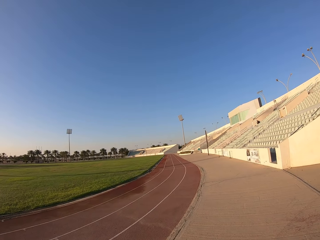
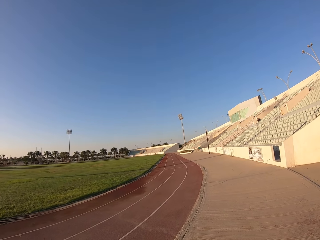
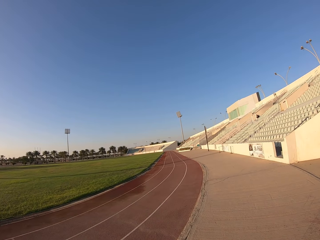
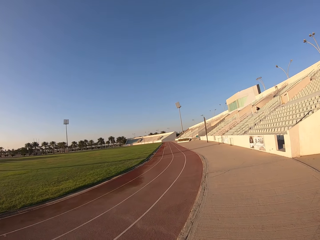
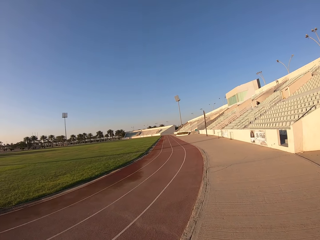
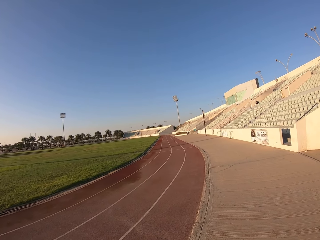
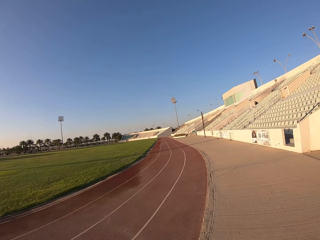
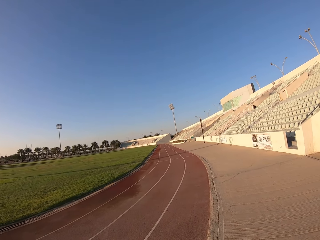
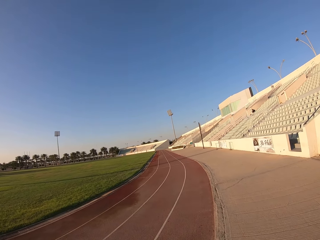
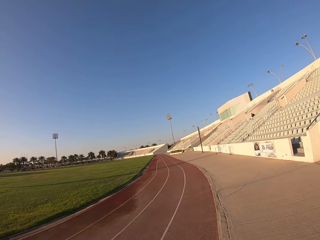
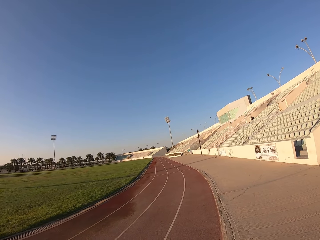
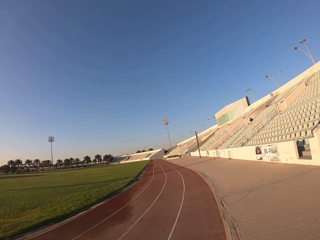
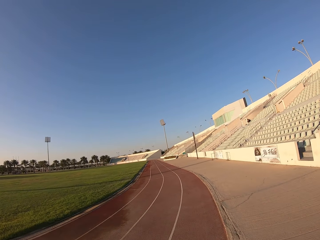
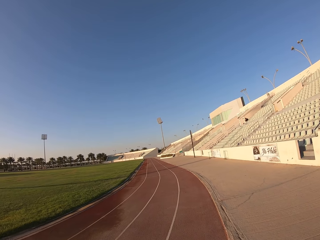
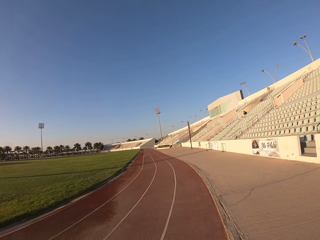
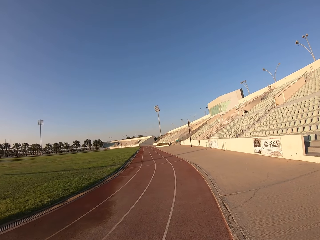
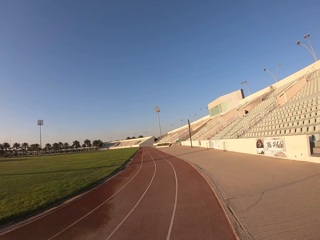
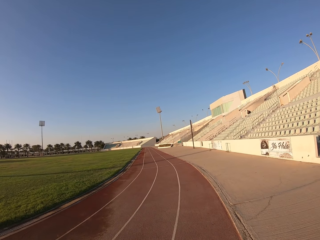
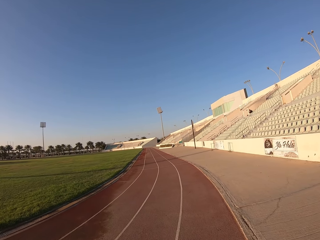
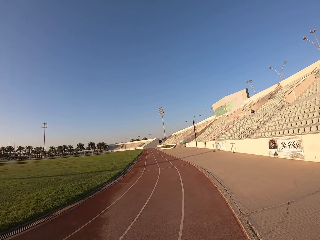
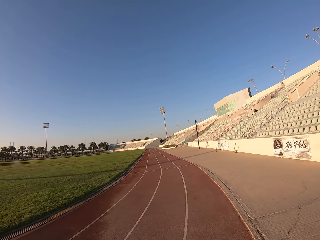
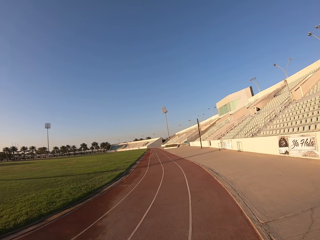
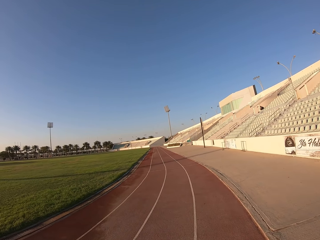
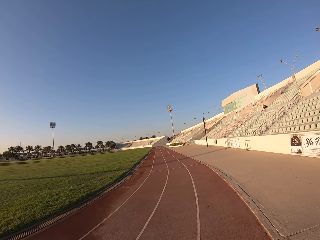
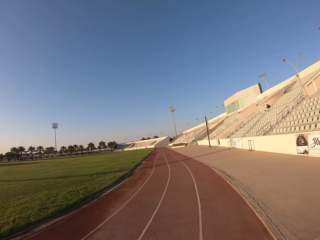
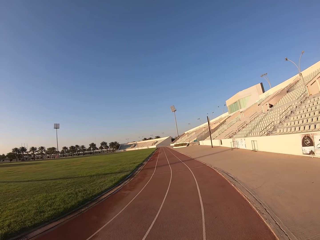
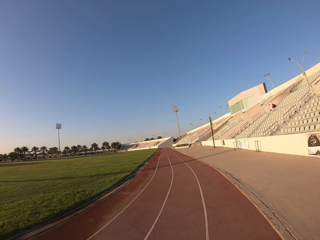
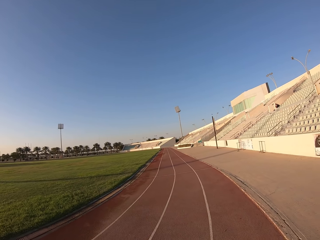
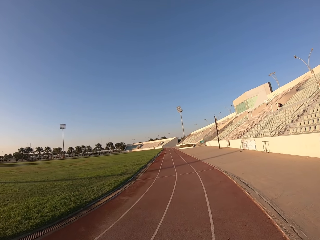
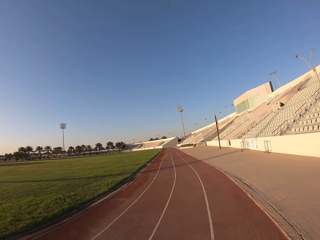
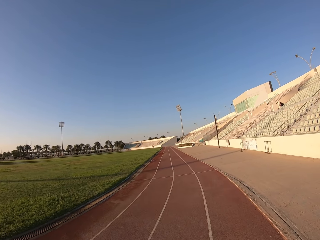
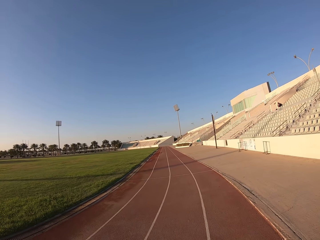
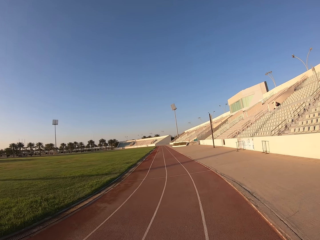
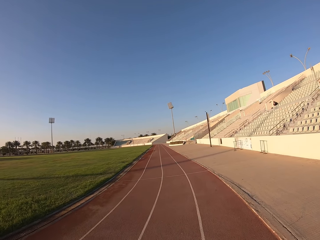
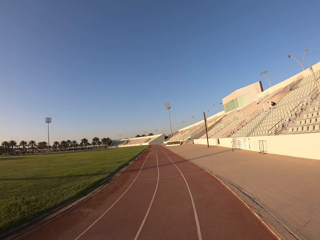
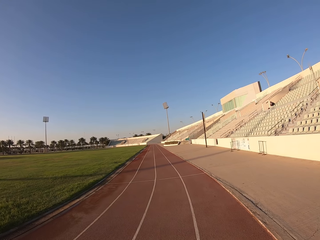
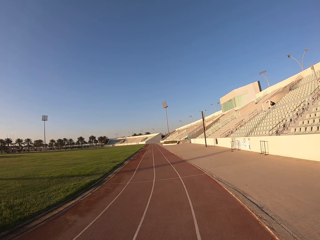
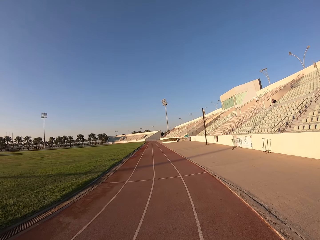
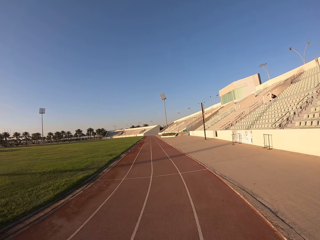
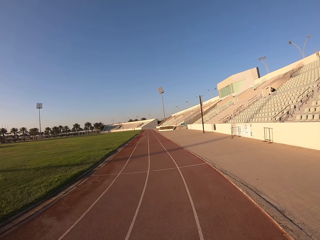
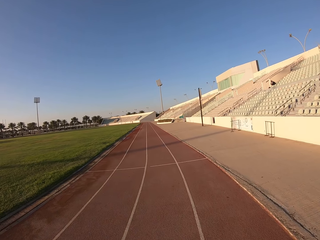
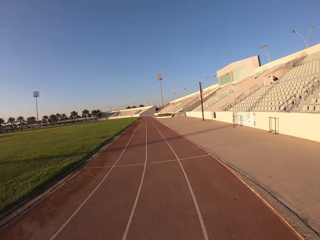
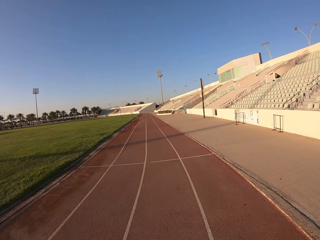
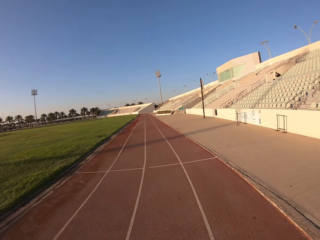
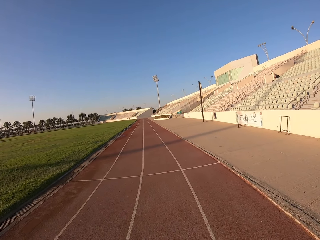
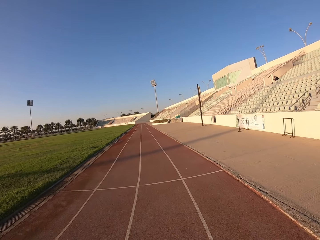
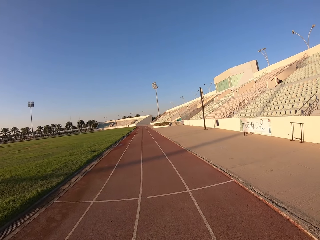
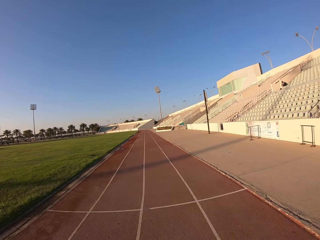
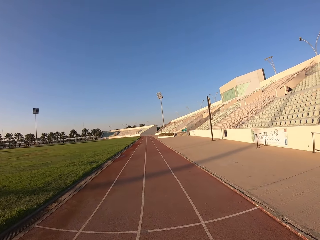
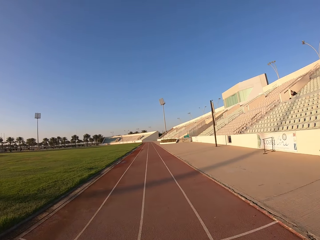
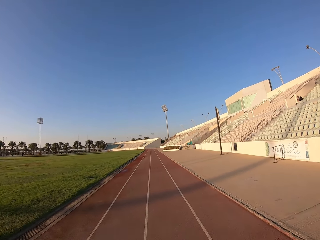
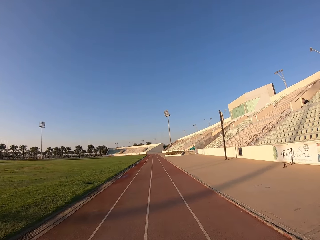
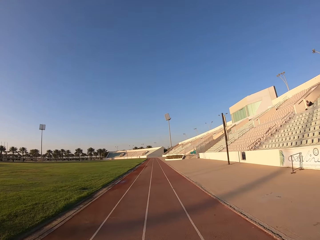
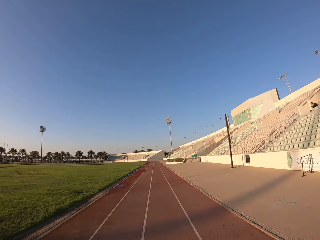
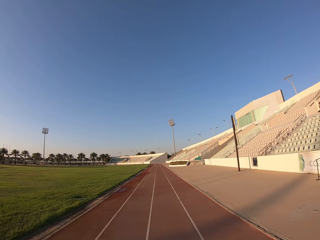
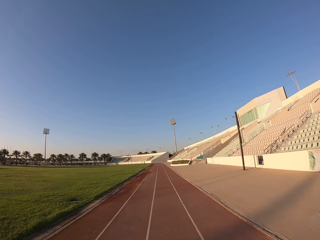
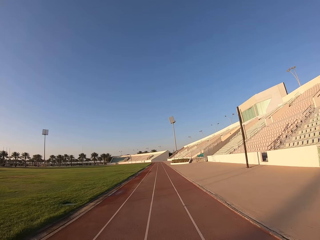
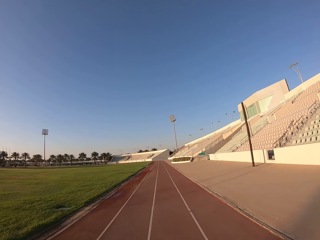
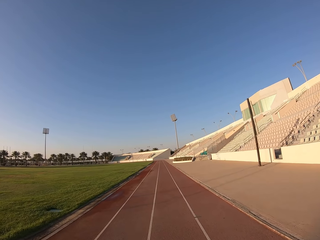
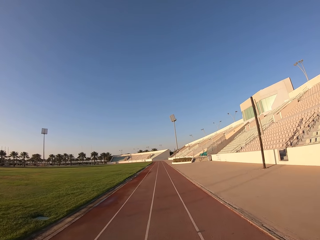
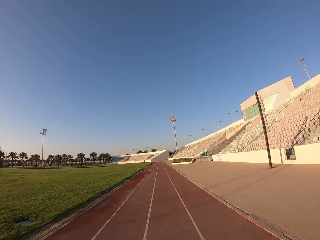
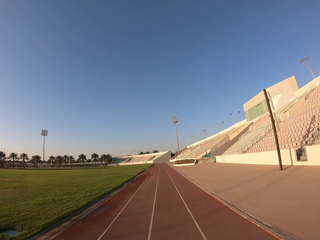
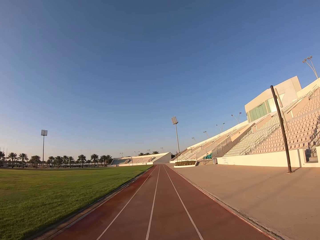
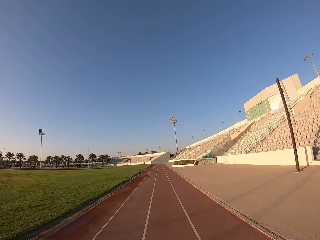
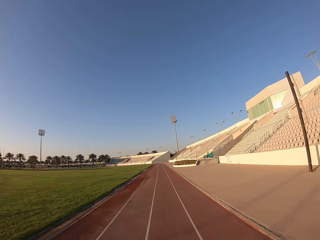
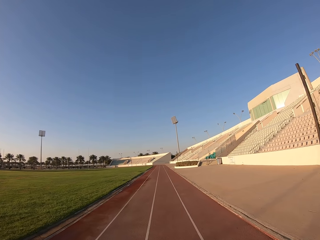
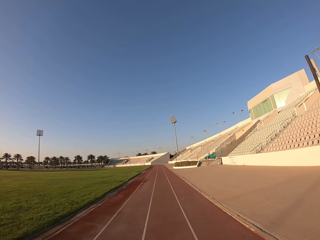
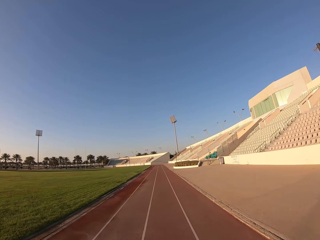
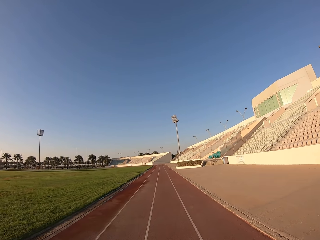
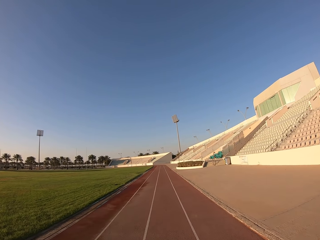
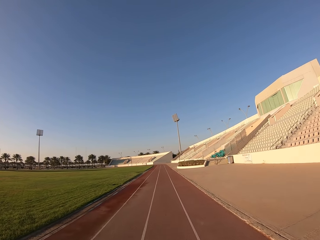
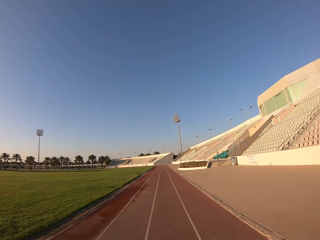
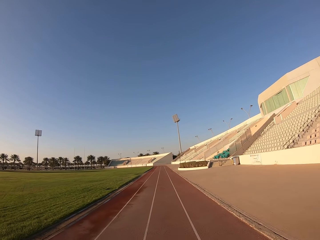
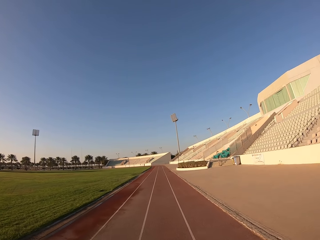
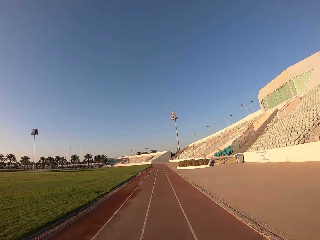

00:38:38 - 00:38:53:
The camera wearer jogs on the field.

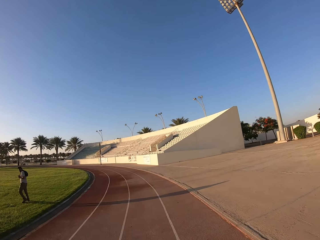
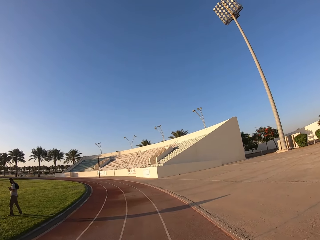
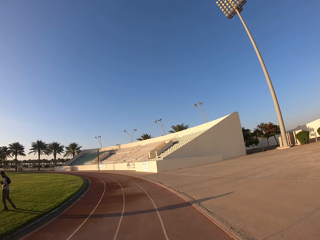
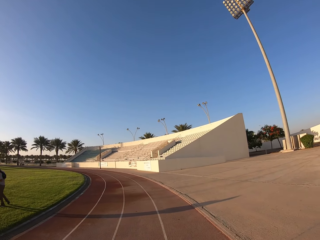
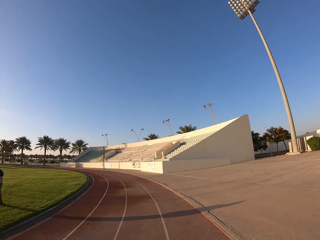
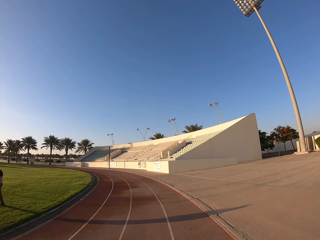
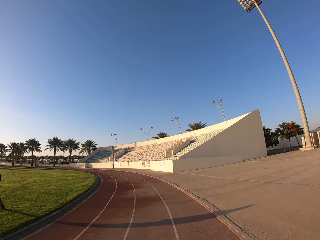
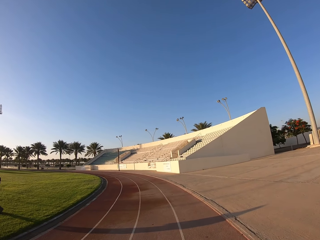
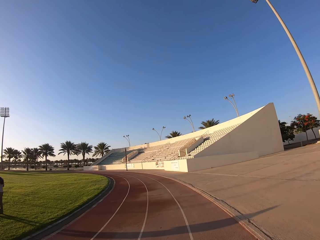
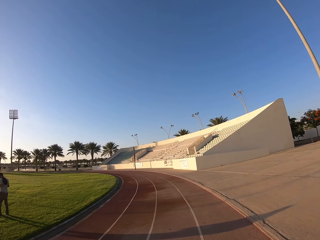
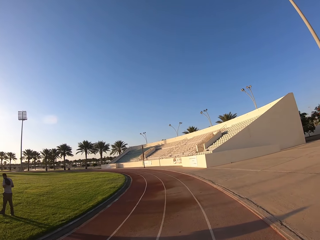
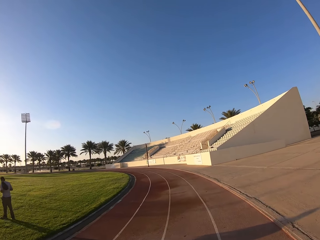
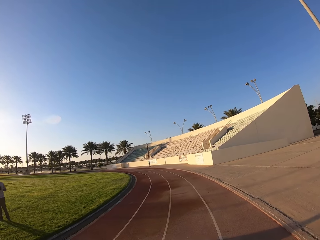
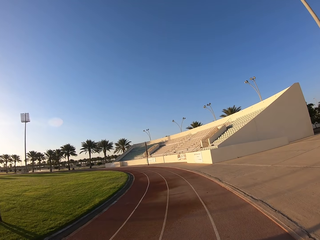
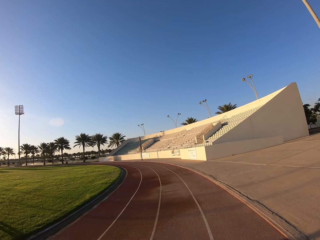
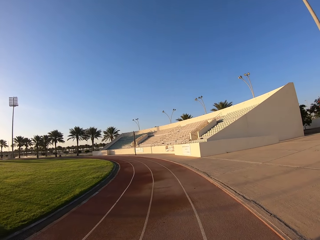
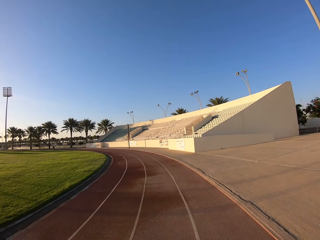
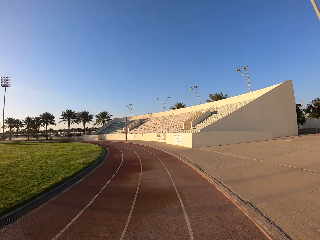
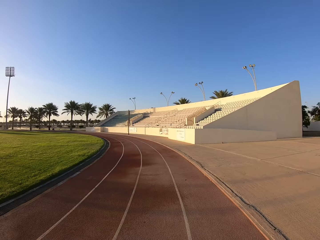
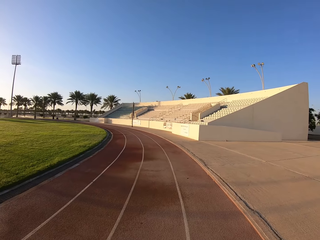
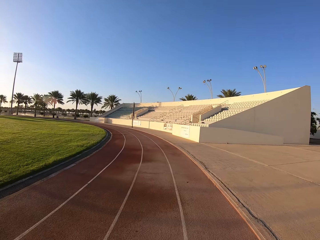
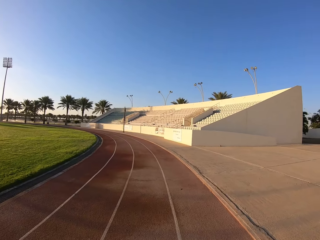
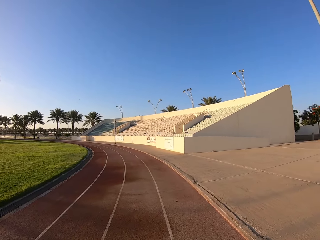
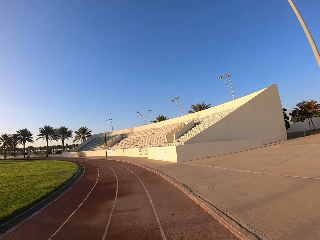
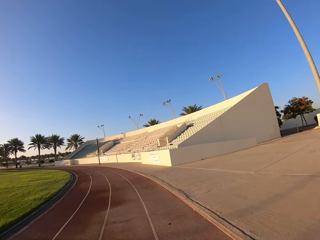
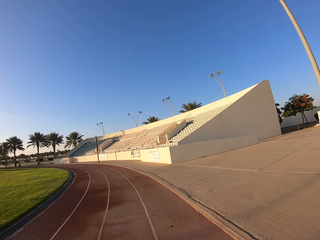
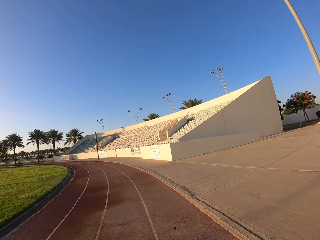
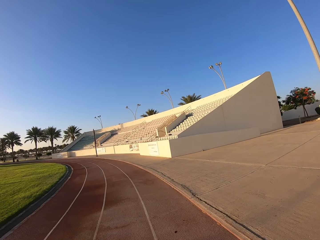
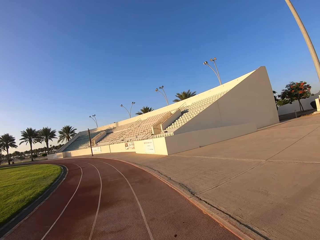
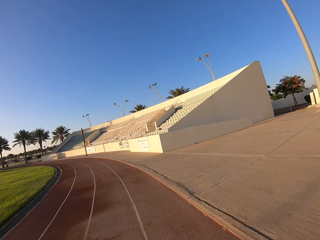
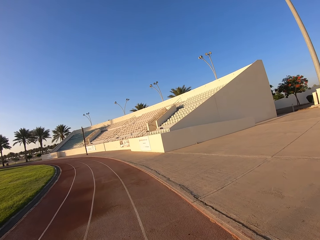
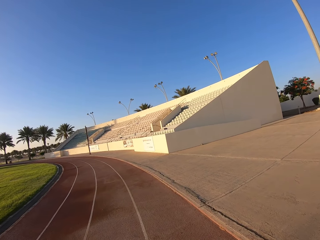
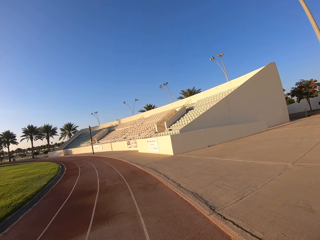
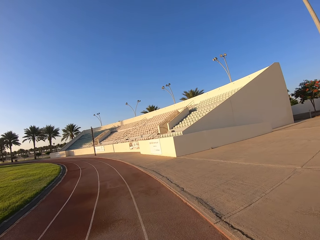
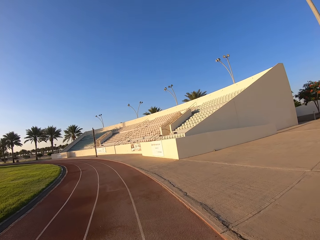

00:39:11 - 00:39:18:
The camera wearer walks. They stop the jog.
